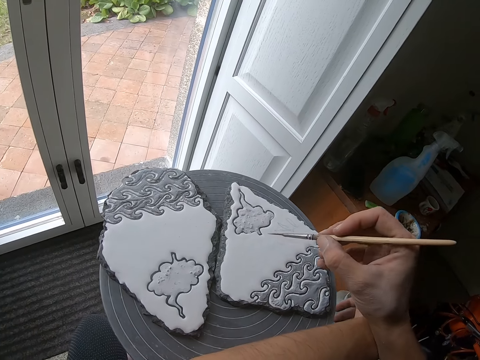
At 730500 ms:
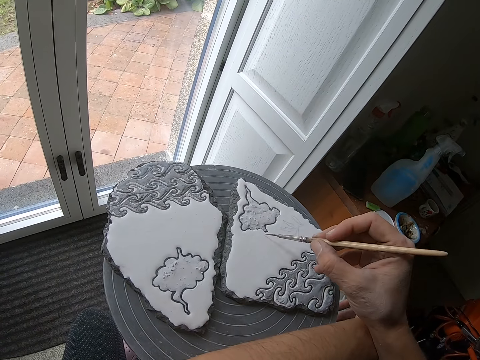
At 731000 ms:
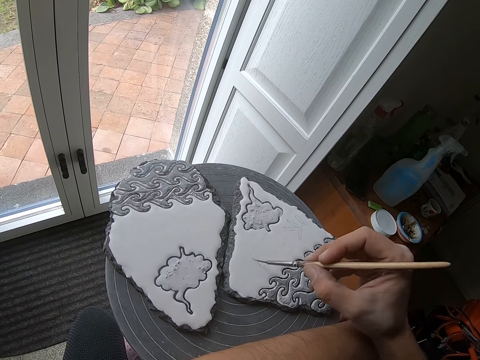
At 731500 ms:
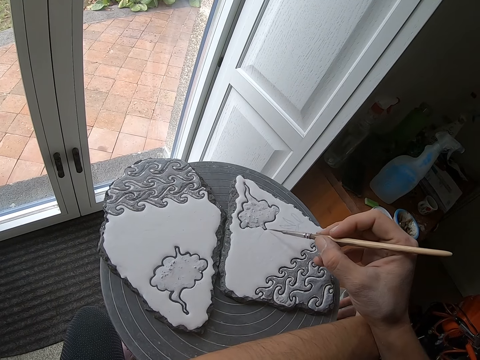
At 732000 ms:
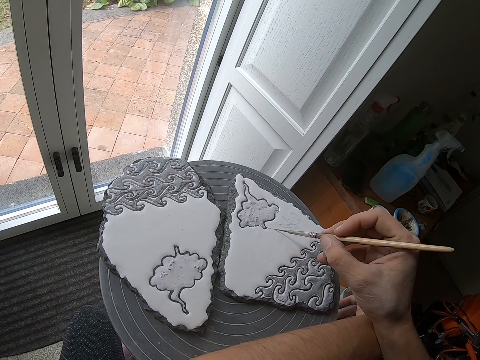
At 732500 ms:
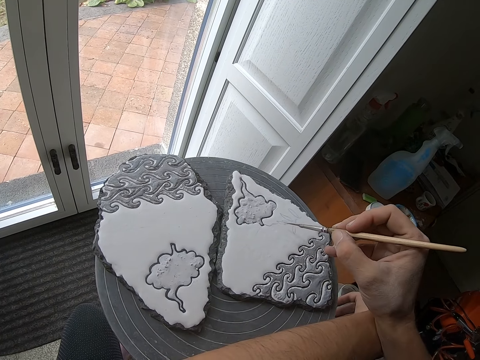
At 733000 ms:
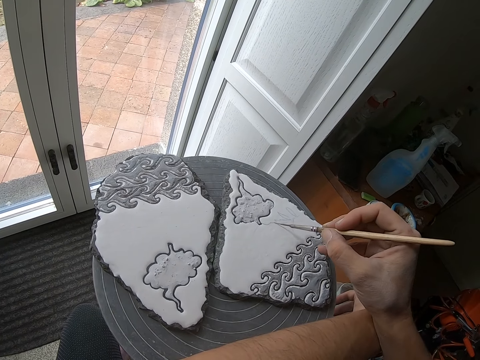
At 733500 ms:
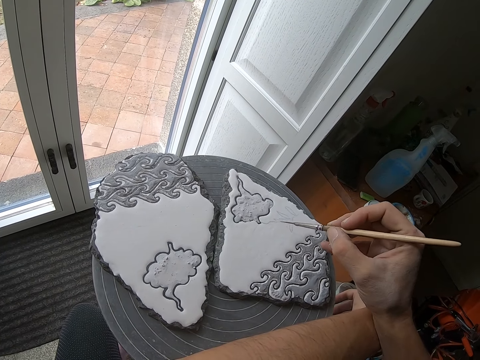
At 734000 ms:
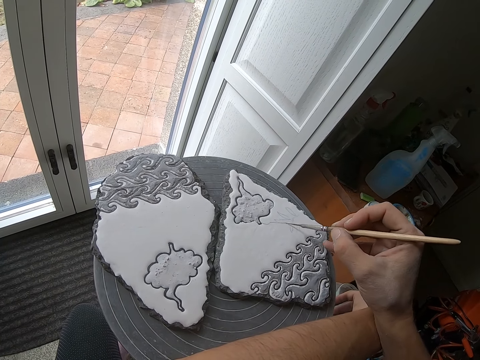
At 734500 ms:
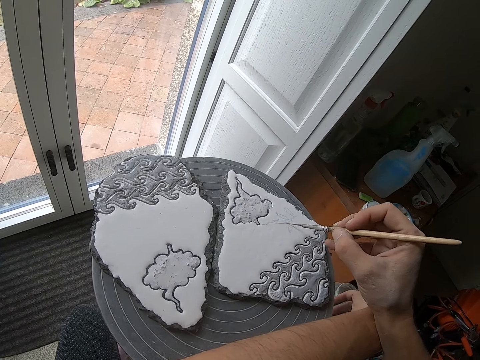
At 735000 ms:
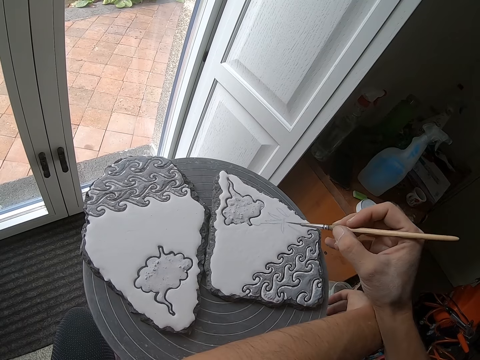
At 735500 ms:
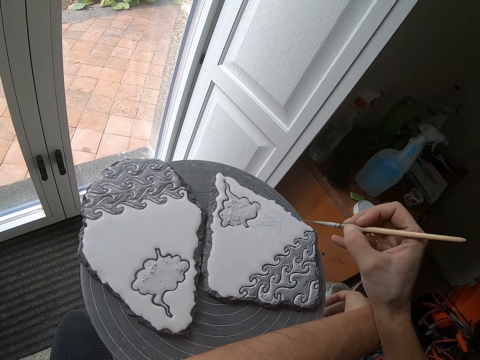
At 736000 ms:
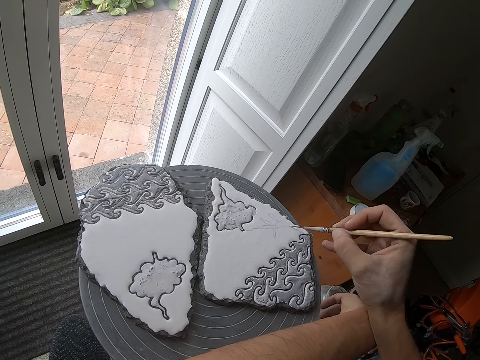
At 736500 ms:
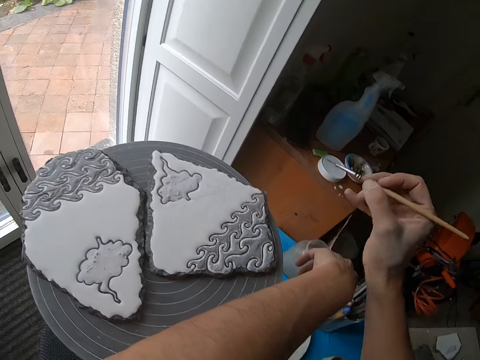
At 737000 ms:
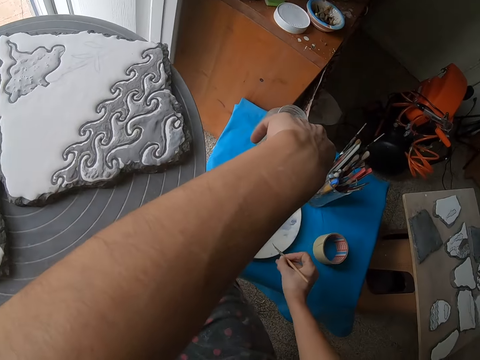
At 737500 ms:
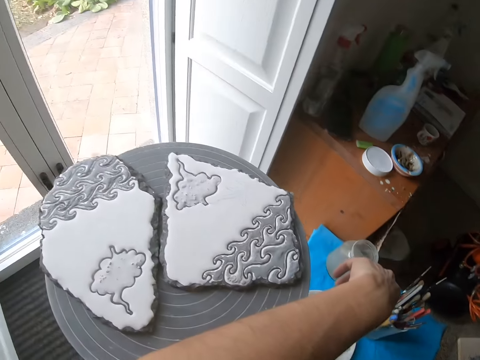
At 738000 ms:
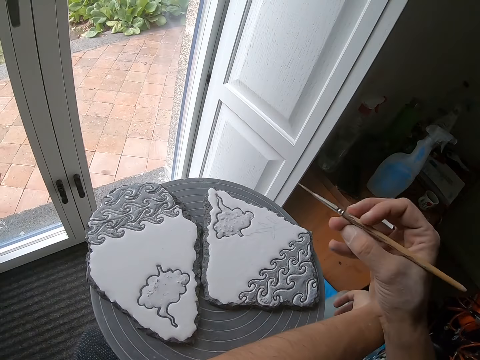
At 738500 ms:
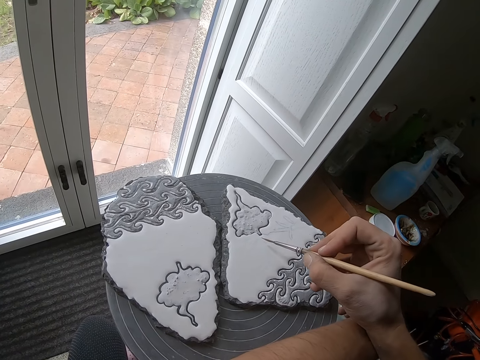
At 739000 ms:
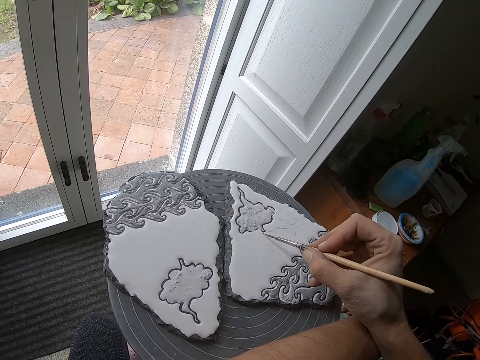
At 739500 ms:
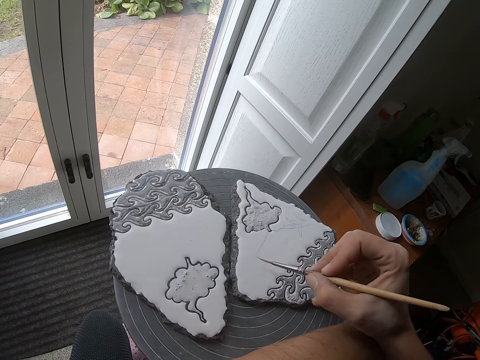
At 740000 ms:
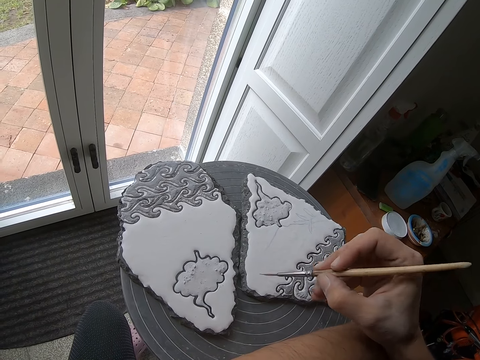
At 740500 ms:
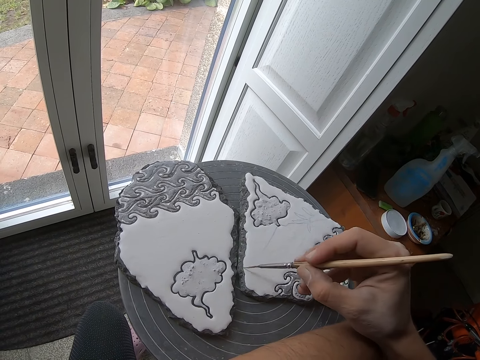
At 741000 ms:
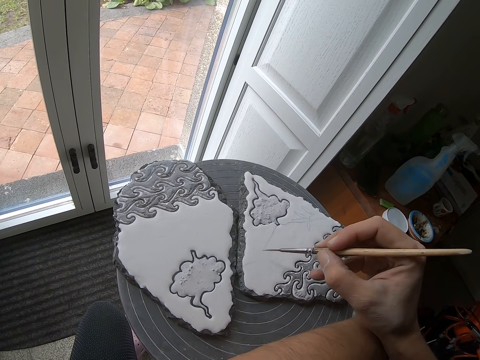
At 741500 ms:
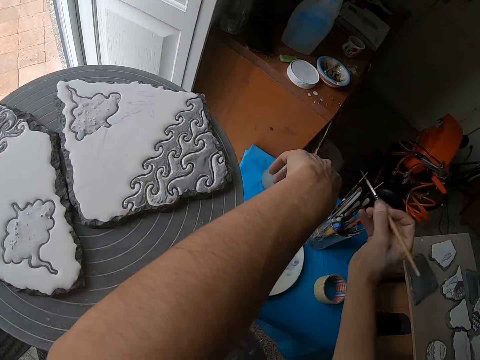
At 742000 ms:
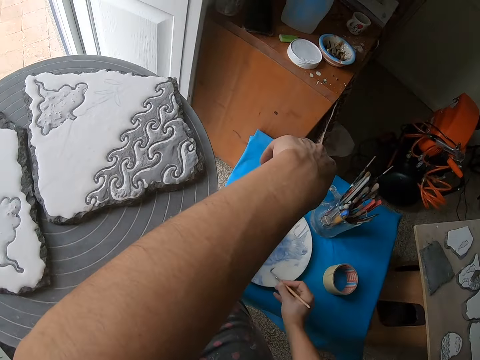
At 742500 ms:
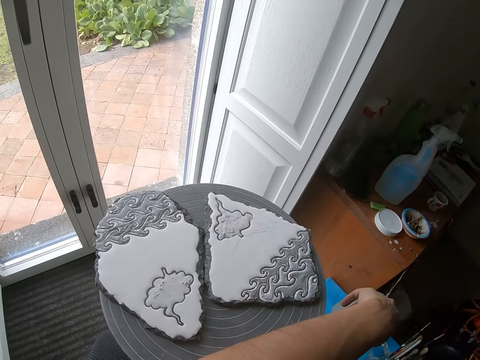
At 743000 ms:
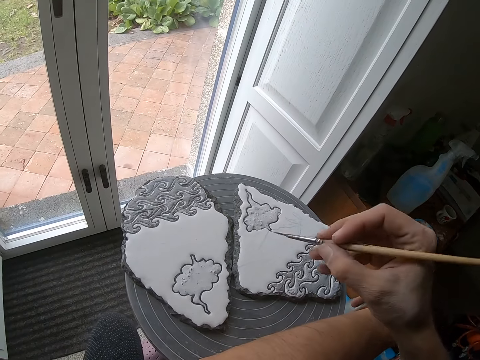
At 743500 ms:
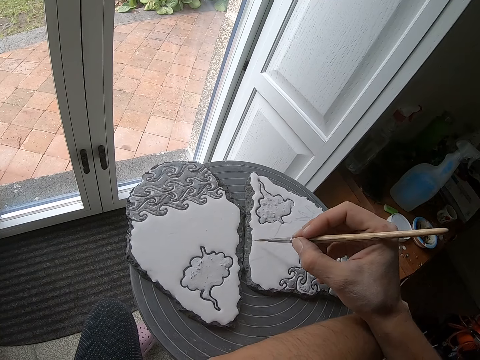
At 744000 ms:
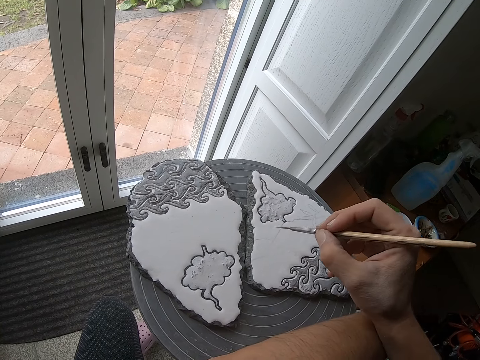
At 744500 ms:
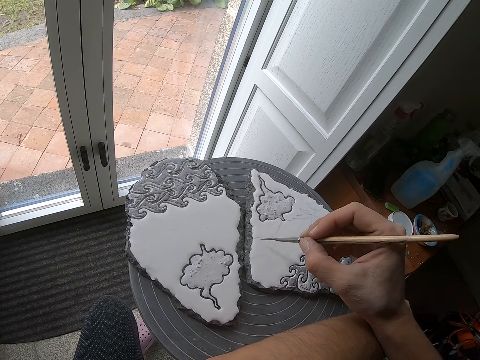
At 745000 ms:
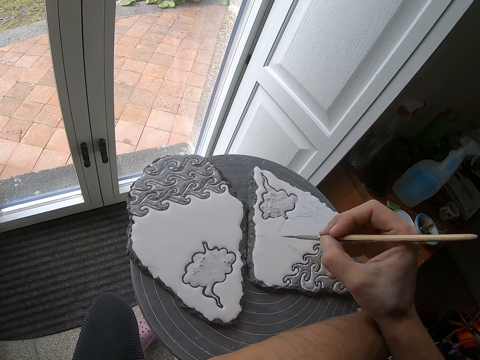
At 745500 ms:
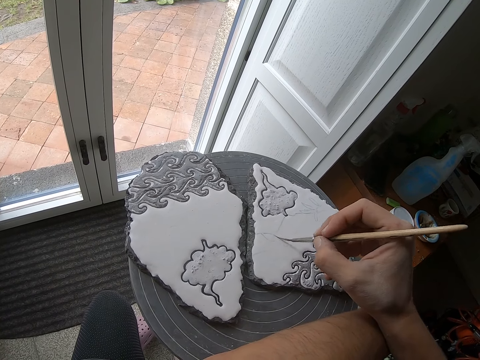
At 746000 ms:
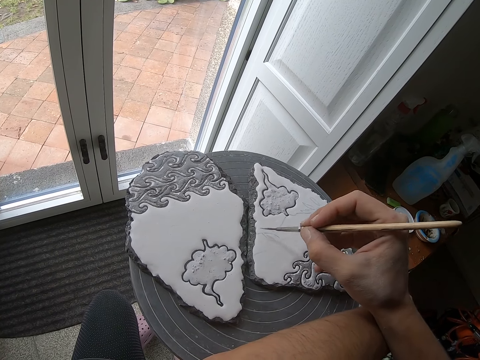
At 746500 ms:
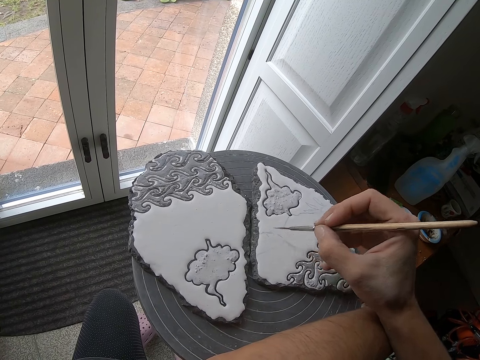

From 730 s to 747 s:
The camera wearer designs the ceramic craft on the pottery wheel with the paint brush in his right hand. He wipes the paint brush in the mixed color on the plate with his right hand. He designs the ceramic craft on the pottery wheel with the paint brush in his right hand again. He wipes the paint brush in the mixed color on the plate with his right hand again. He designs the ceramic craft on the pottery wheel with the paint brush in his right hand again.

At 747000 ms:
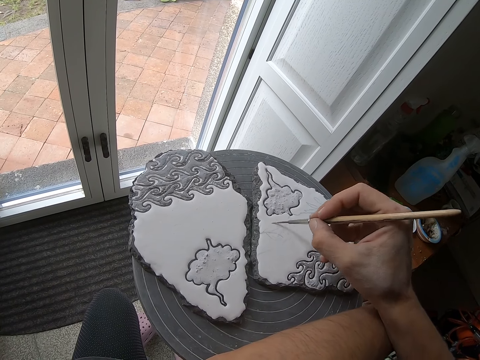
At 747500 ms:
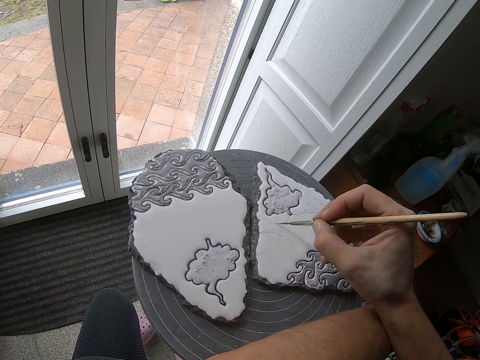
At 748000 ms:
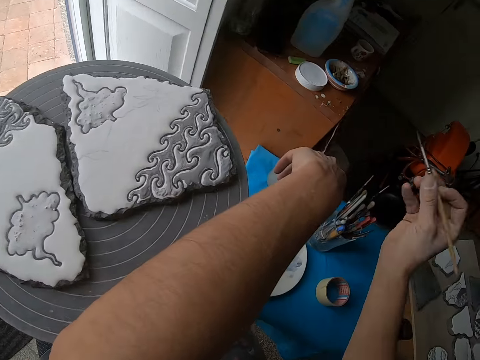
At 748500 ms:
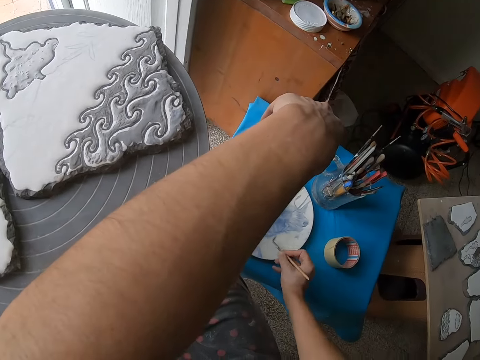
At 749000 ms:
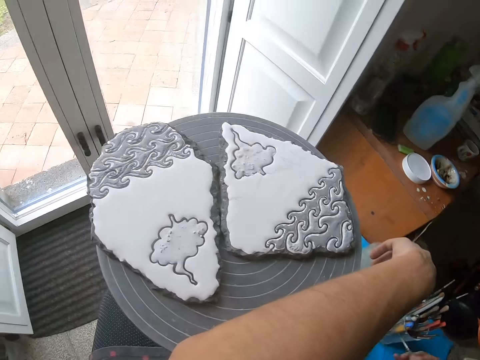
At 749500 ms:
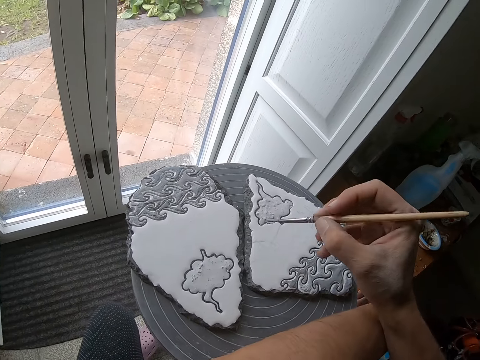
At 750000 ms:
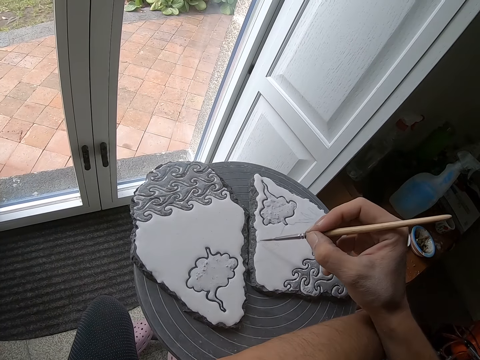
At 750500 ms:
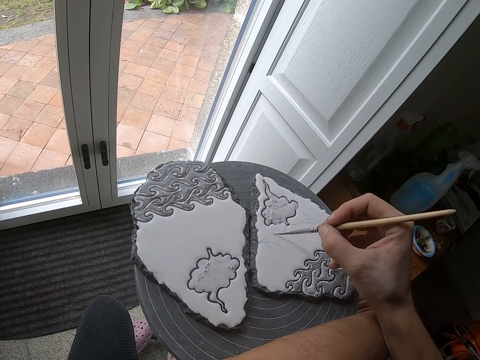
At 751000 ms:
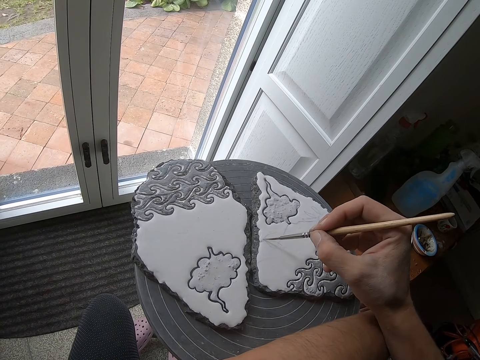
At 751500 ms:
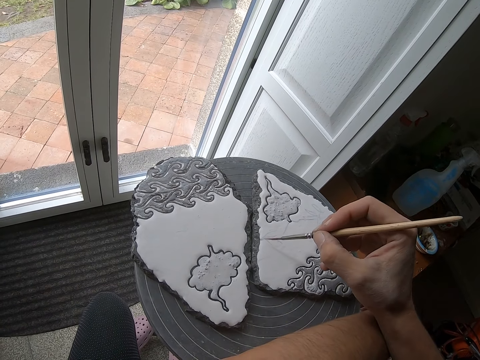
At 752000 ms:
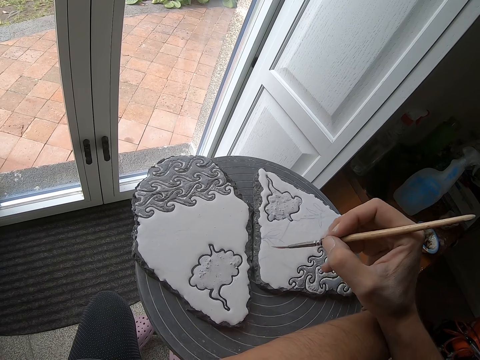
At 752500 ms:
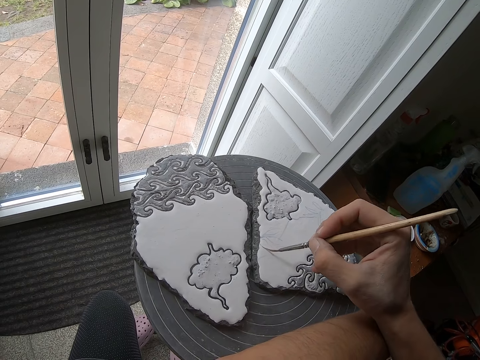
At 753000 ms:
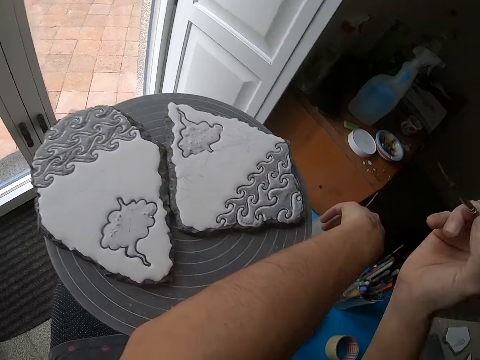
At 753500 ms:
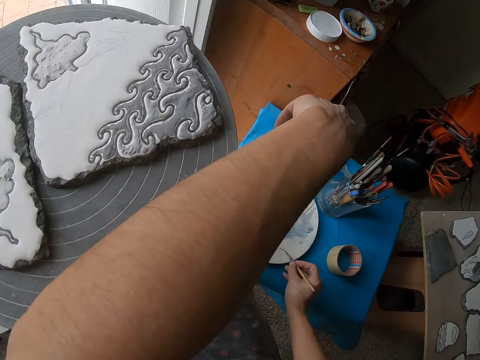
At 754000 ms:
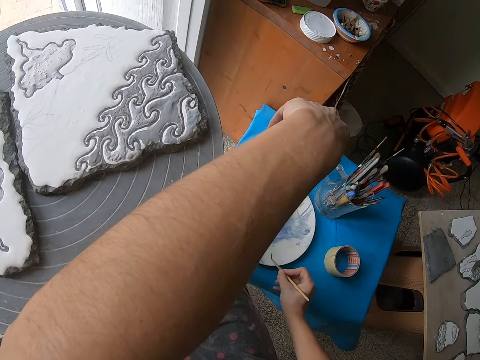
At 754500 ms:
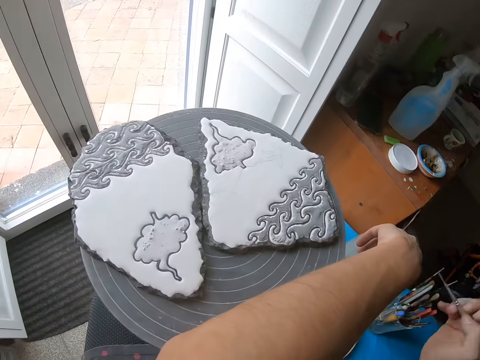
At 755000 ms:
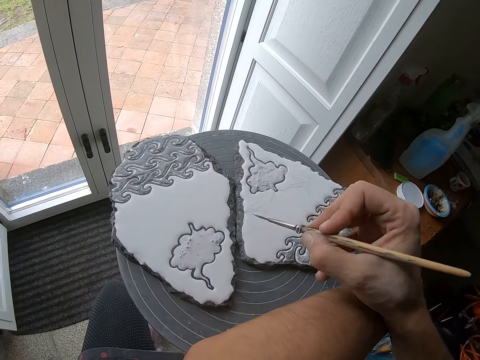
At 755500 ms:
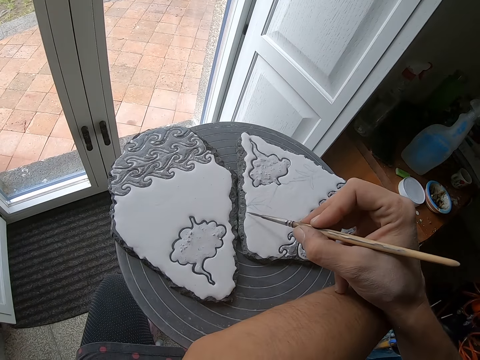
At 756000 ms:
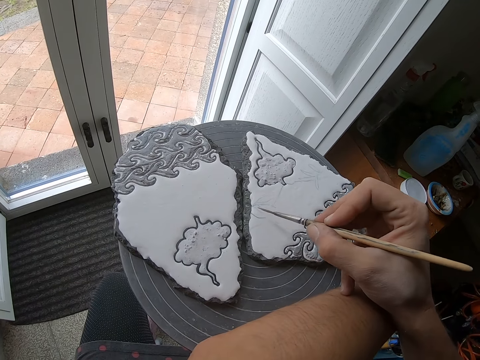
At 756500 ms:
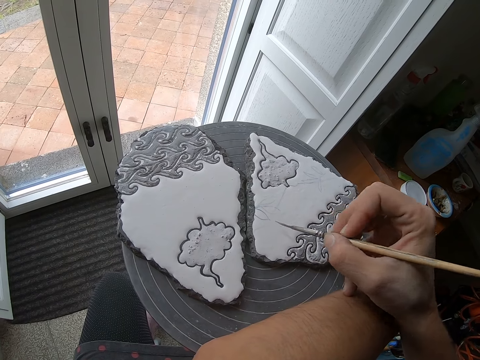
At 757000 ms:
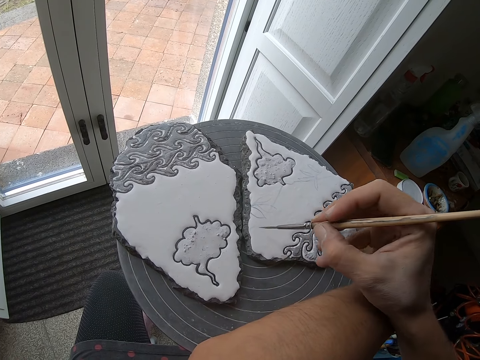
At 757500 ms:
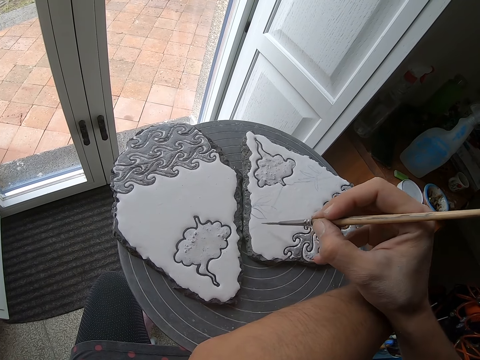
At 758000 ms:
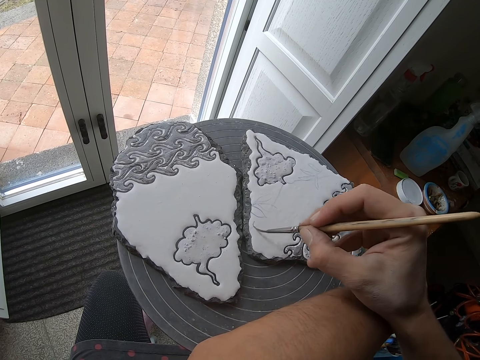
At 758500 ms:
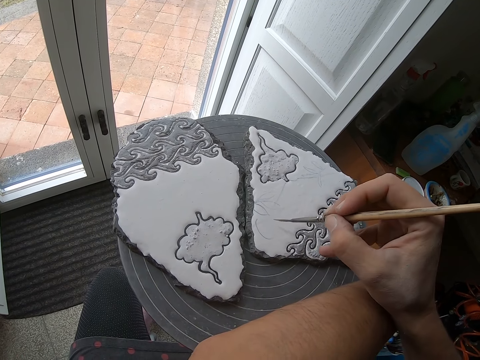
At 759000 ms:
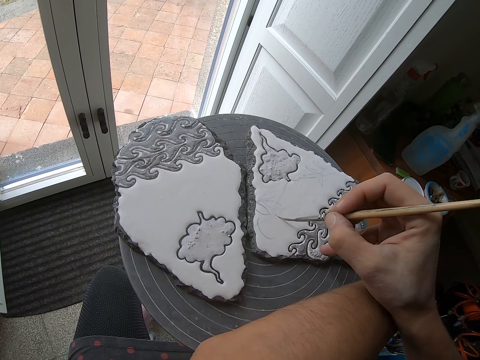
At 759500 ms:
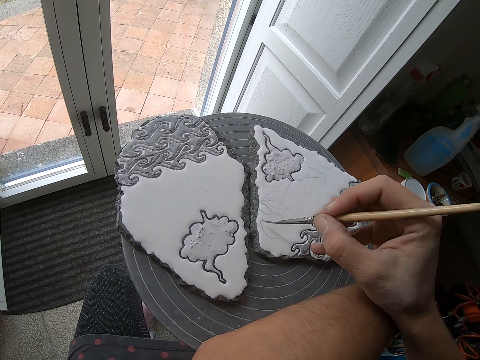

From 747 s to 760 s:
The camera wearer wipes the paint brush in the mixed color on the plate with his right hand. He designs the ceramic craft on the pottery wheel with the paint brush in his right hand. He wipes the paint brush in the mixed color on the plate with his right hand again. He designs the ceramic craft on the pottery wheel with the paint brush in his right hand again.
